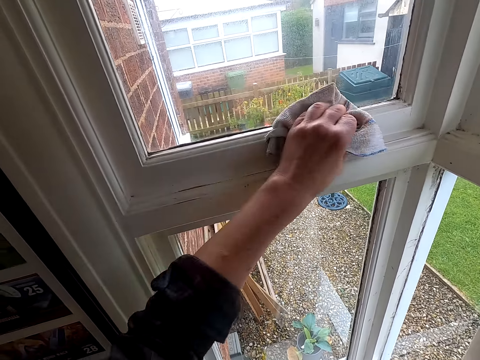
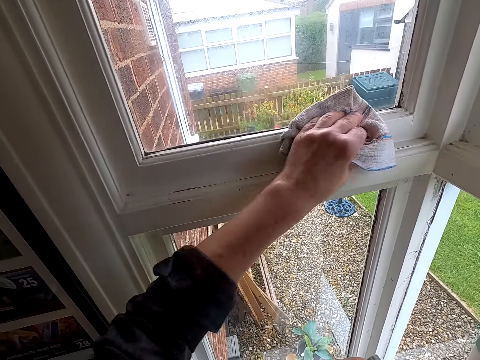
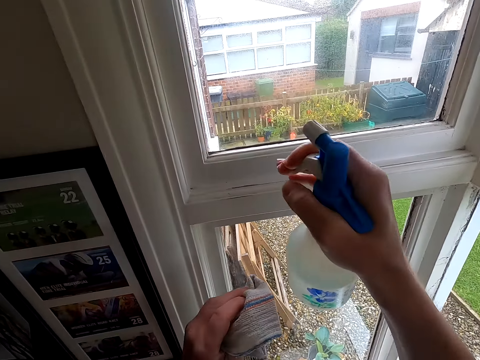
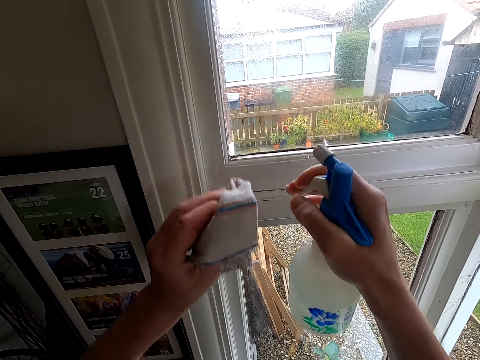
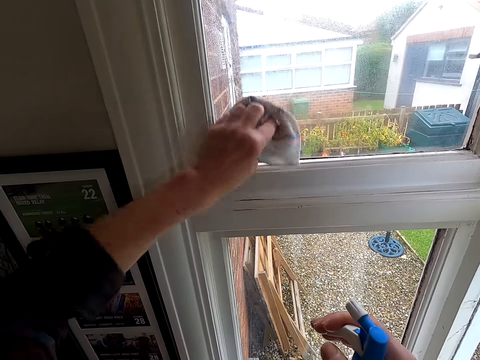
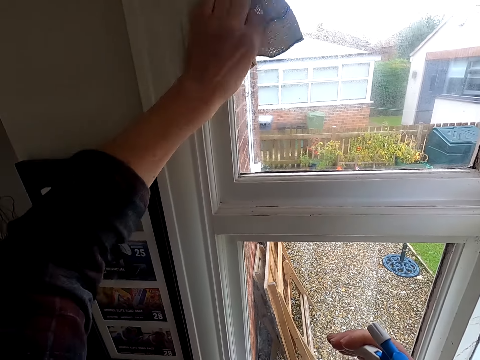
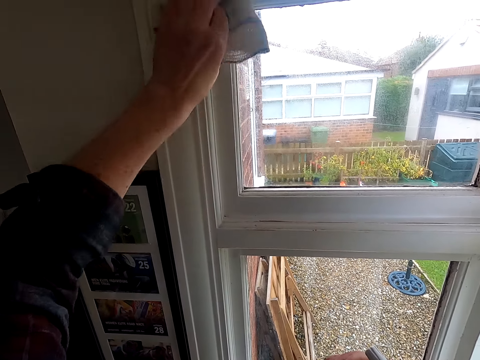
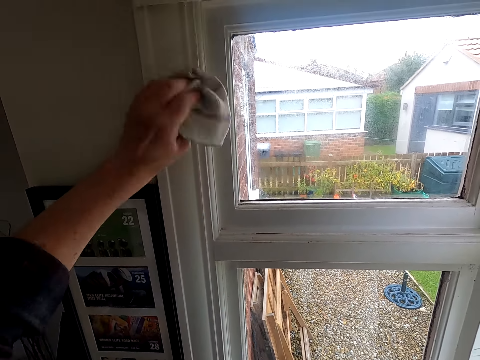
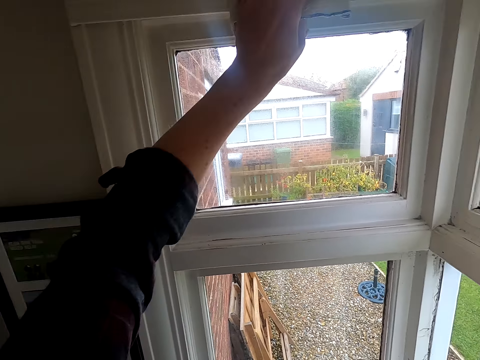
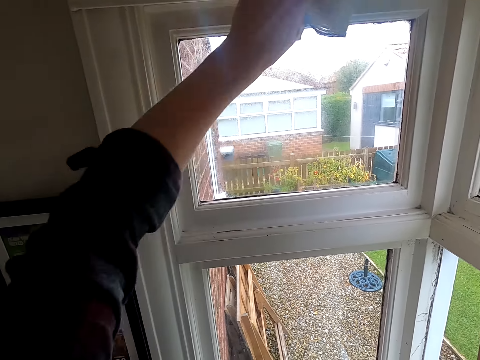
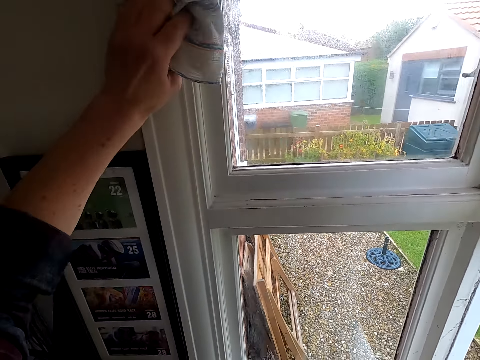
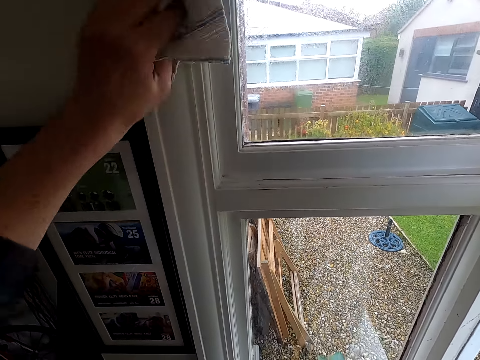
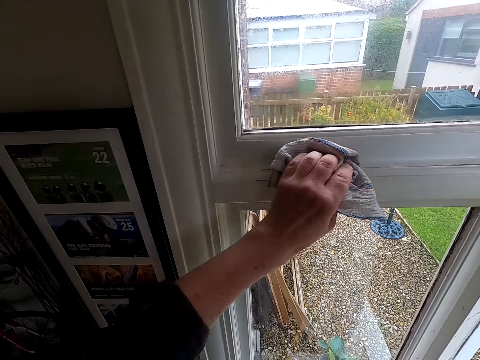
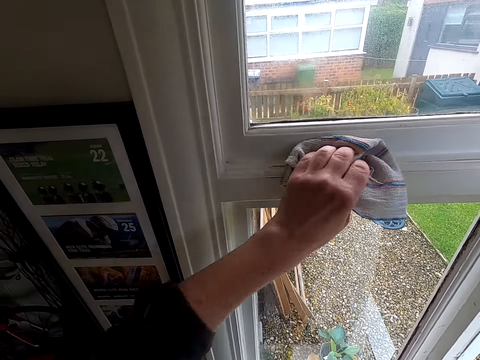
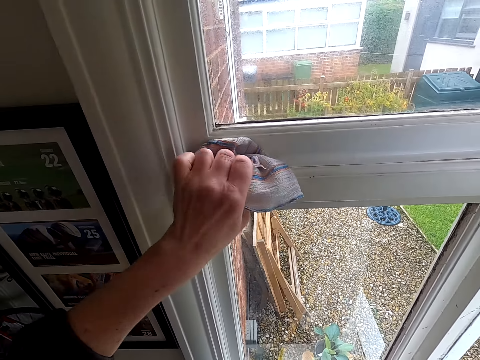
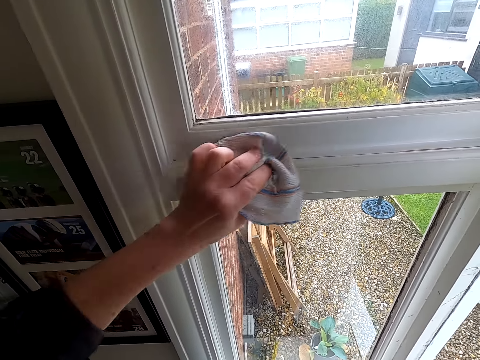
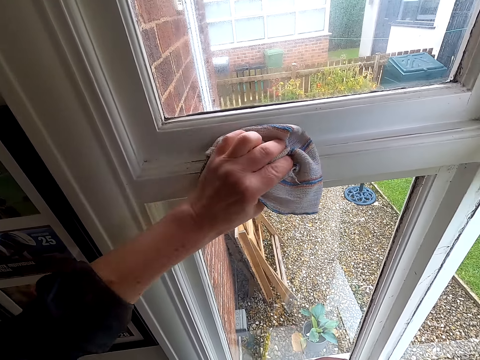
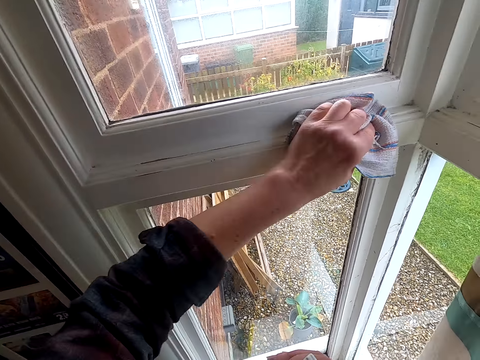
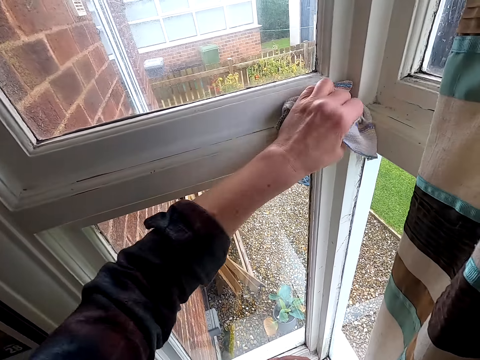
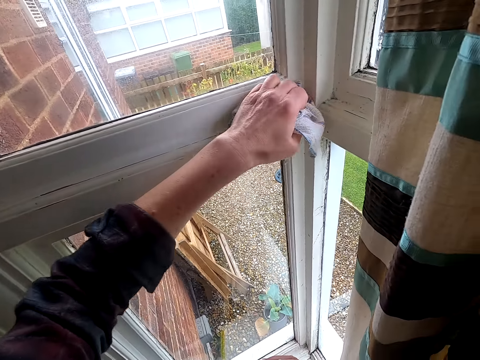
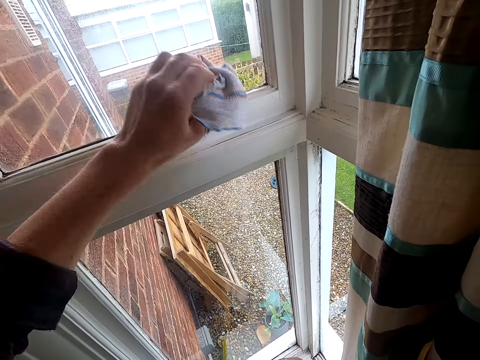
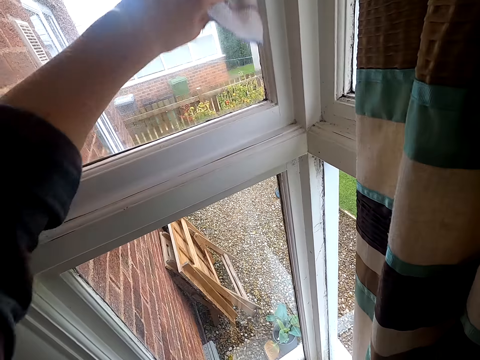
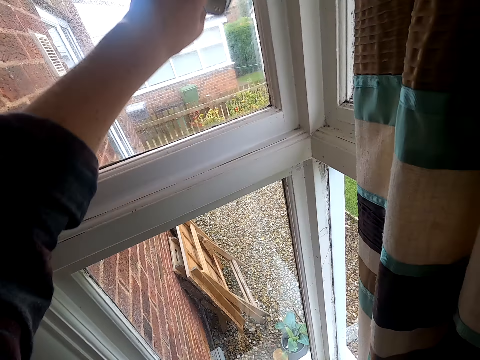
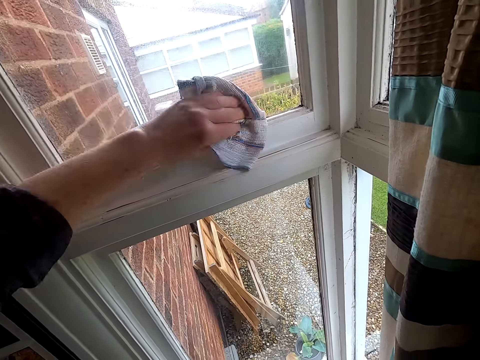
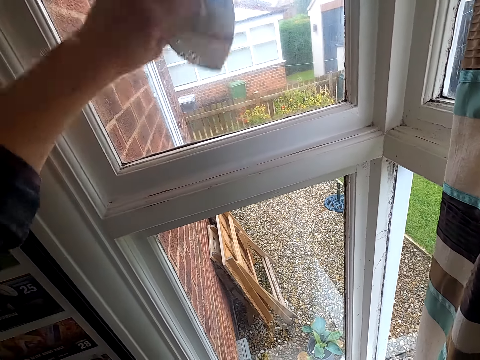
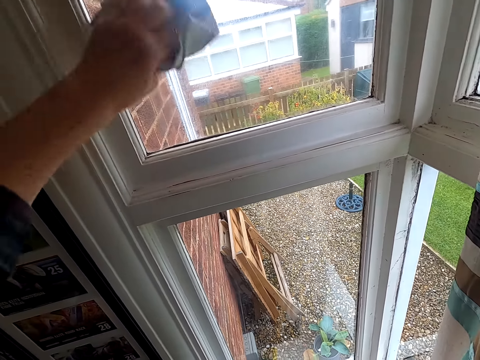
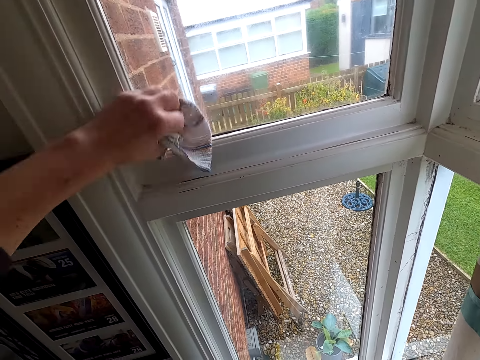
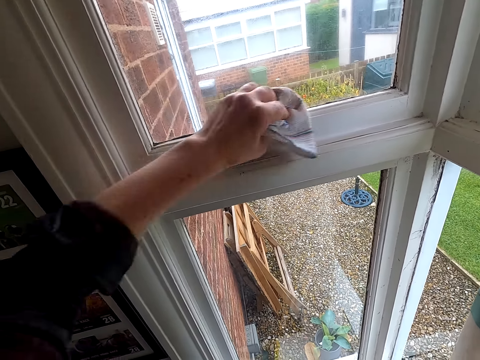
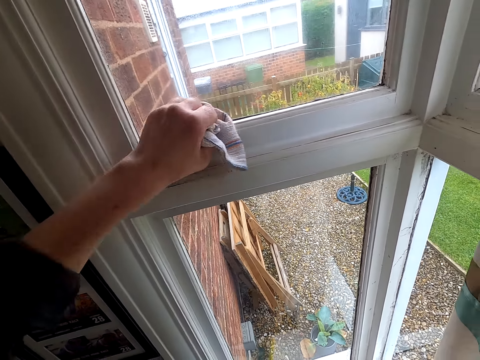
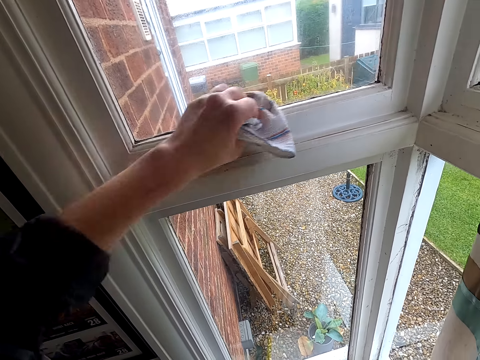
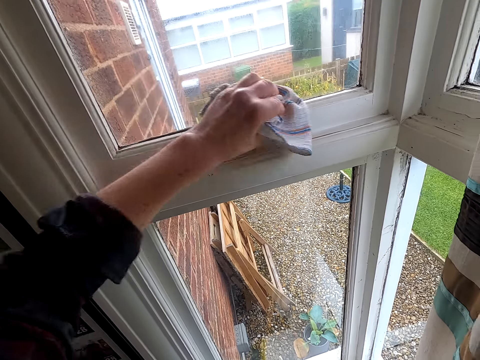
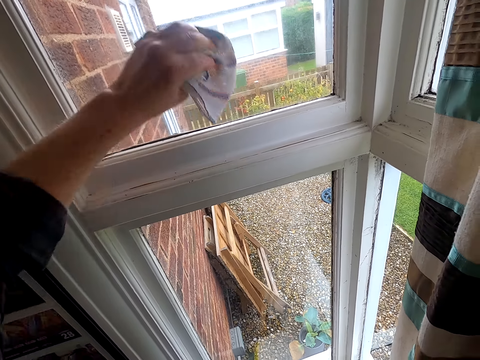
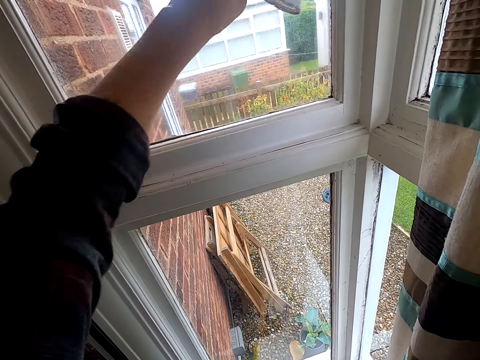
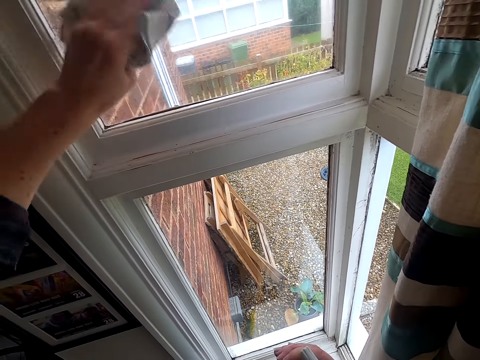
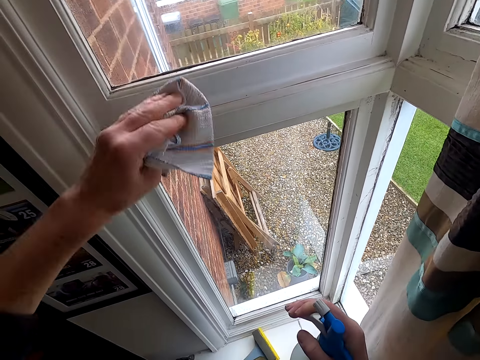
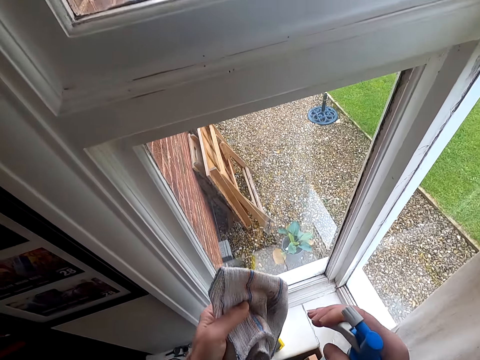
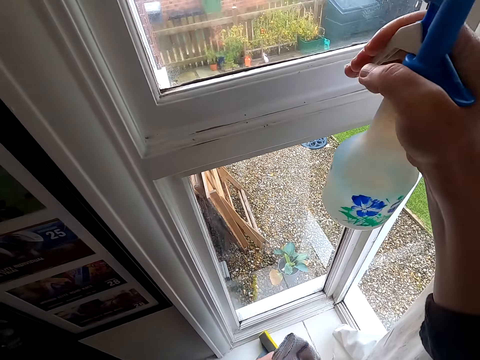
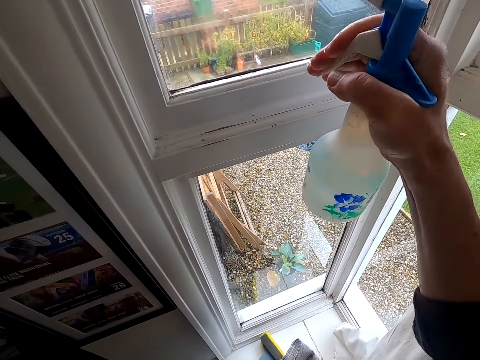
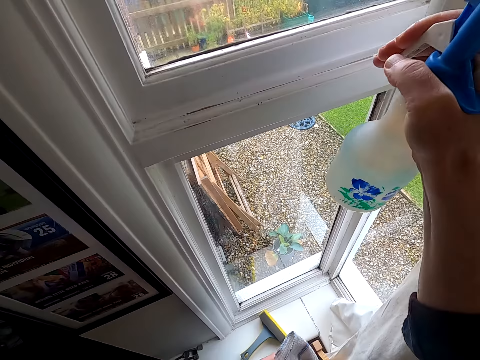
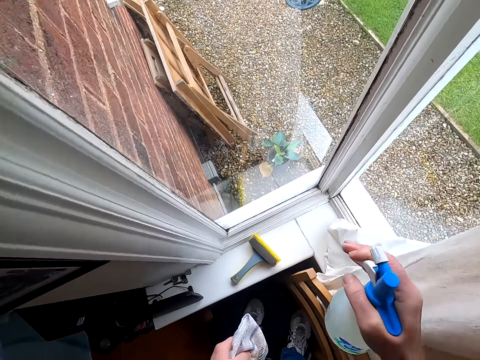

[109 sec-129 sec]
The camera wearer sprays the window with water. They wipe the window frames. They wipe the window. They wipe the window frames. They wipe the window. They wipe the window frames. They wipe the window. They spray the window with water.

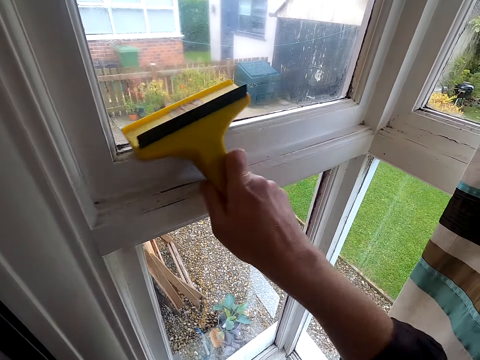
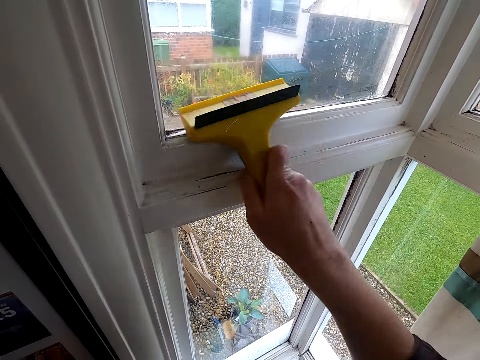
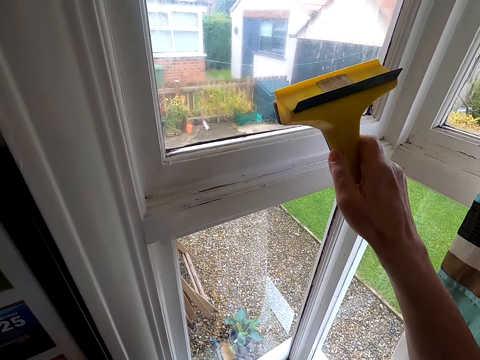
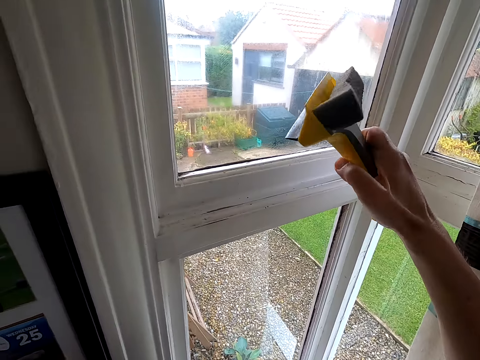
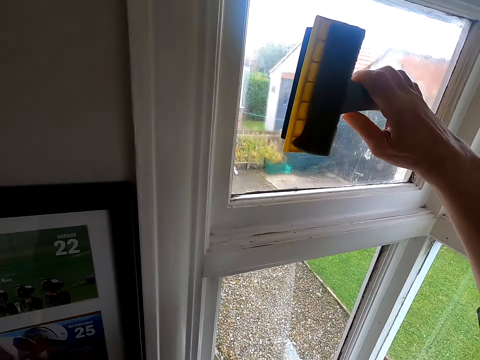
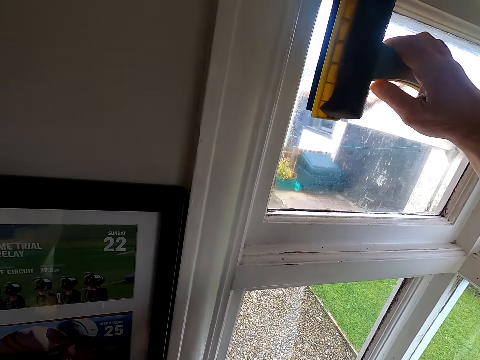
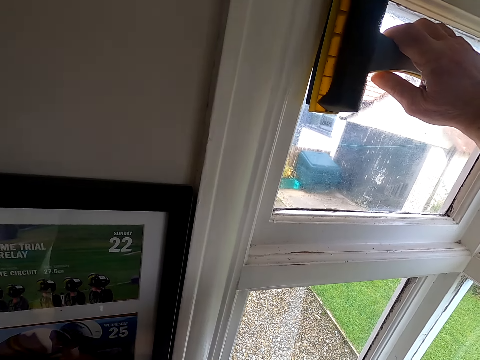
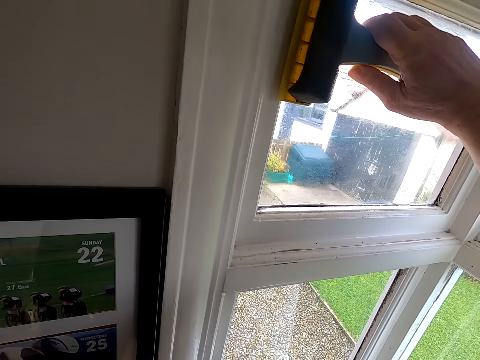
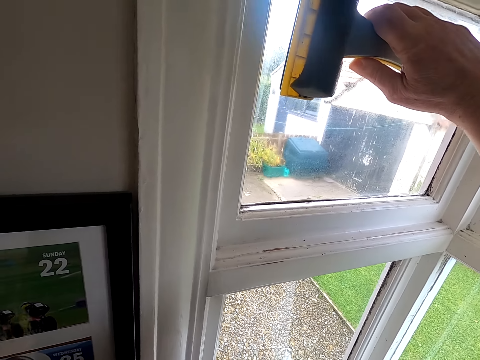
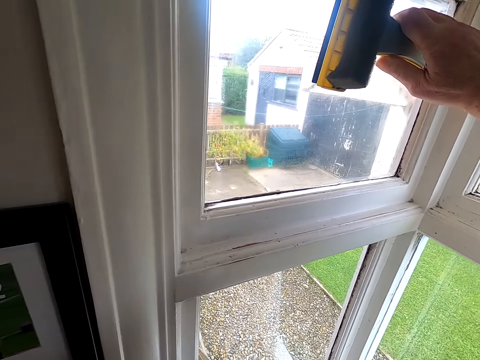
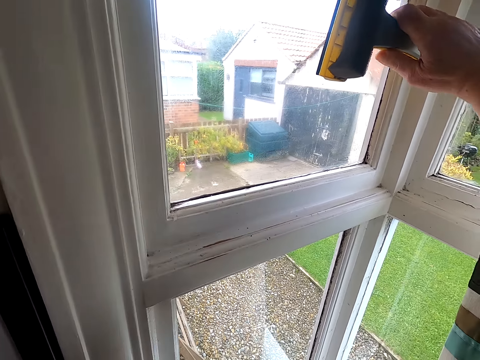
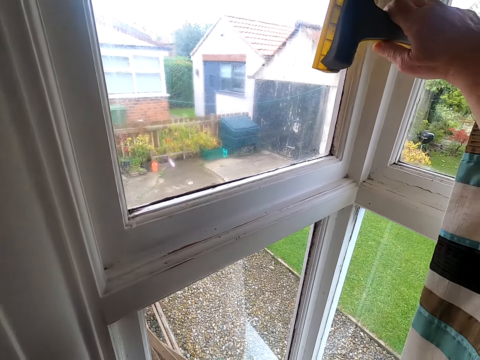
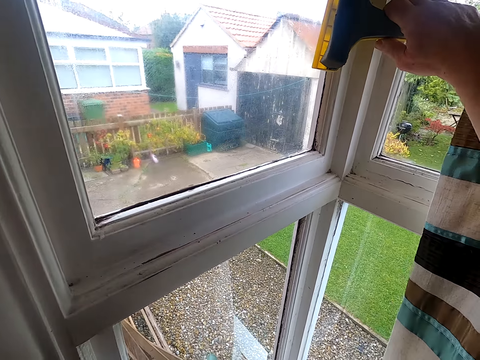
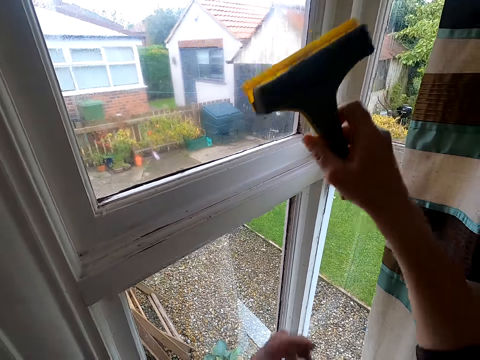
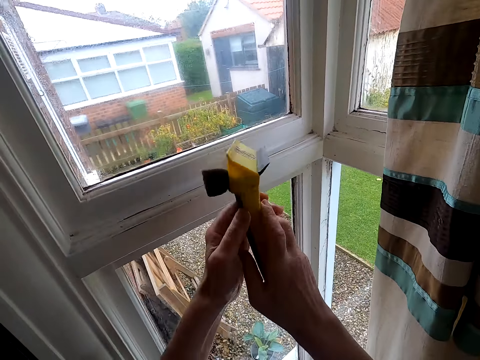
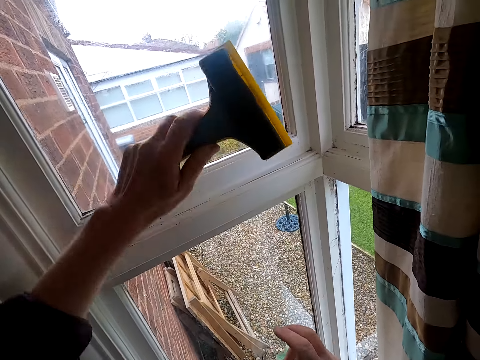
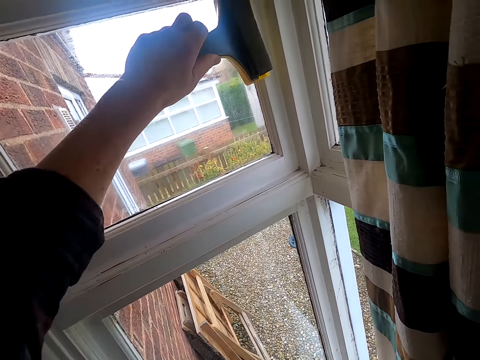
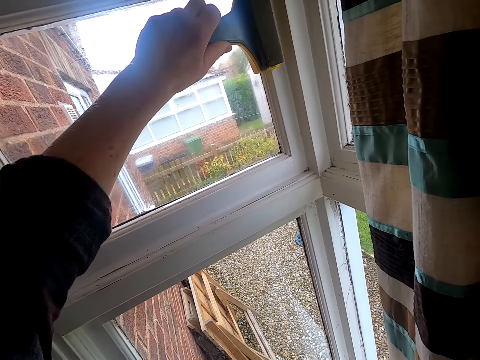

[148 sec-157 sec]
The camera wearer turns the sponge brush. They wipe the window with the sponge brush. They change the sponge brush to the left hand.
